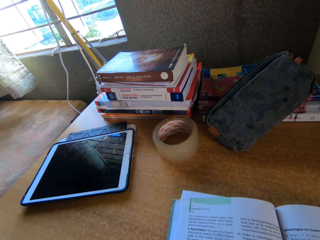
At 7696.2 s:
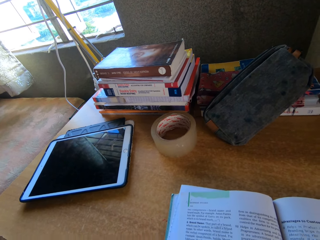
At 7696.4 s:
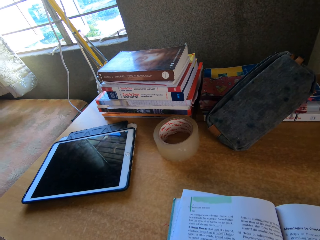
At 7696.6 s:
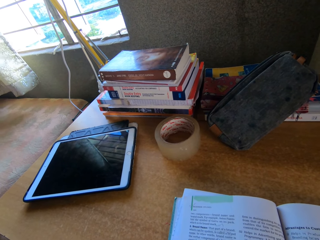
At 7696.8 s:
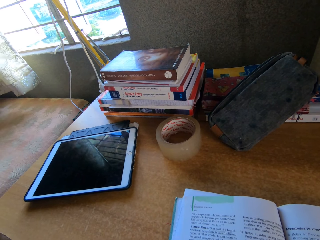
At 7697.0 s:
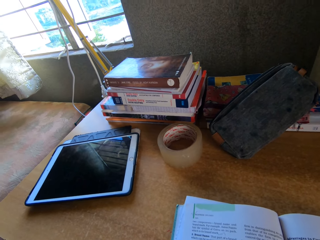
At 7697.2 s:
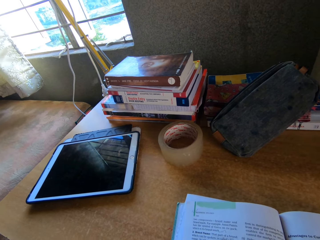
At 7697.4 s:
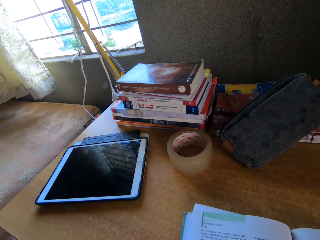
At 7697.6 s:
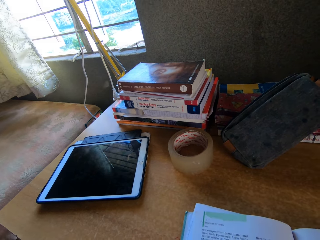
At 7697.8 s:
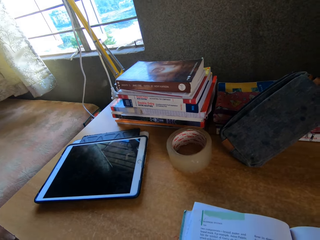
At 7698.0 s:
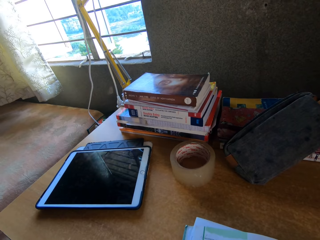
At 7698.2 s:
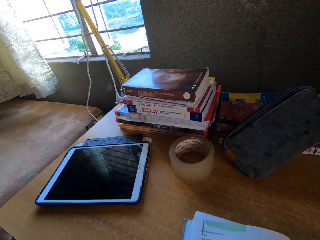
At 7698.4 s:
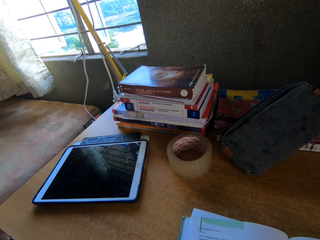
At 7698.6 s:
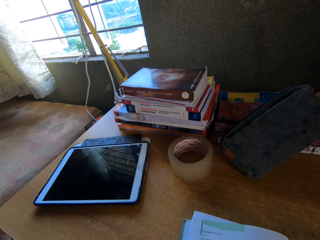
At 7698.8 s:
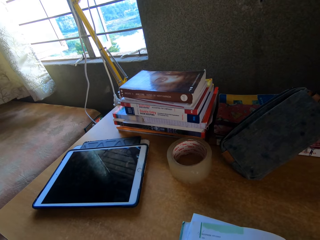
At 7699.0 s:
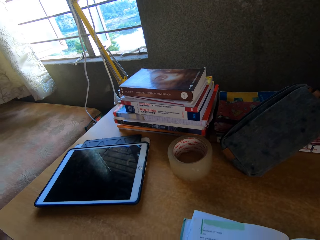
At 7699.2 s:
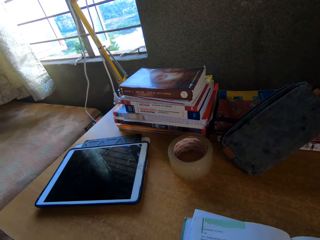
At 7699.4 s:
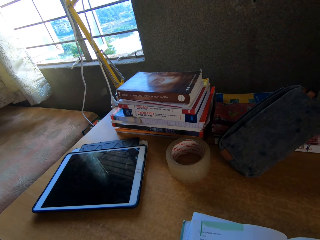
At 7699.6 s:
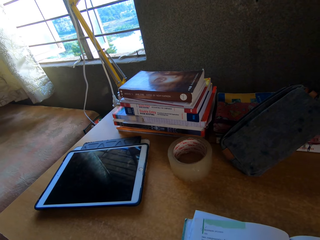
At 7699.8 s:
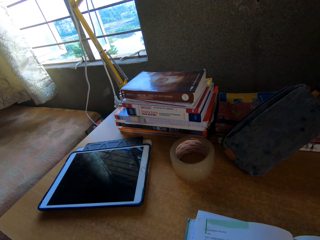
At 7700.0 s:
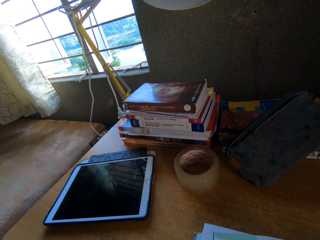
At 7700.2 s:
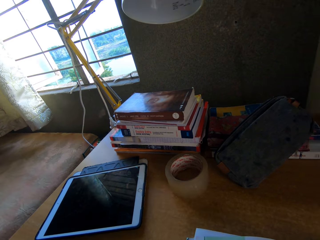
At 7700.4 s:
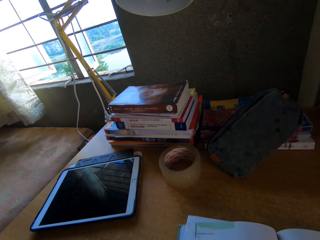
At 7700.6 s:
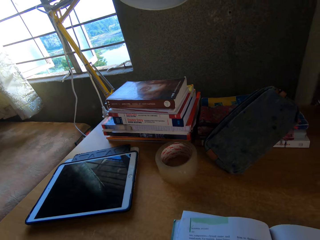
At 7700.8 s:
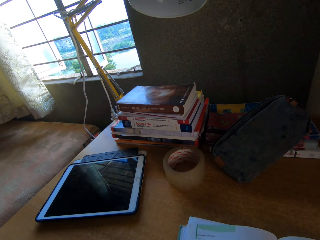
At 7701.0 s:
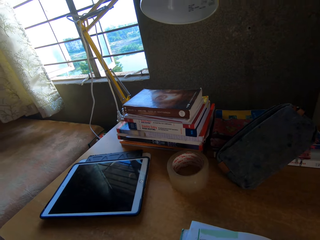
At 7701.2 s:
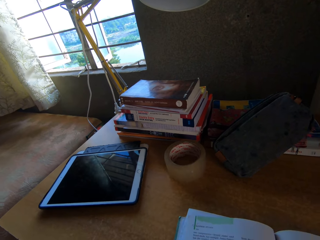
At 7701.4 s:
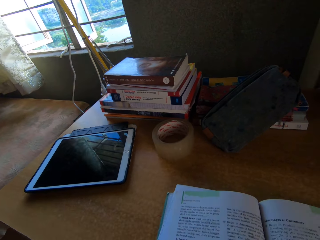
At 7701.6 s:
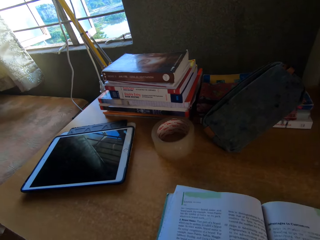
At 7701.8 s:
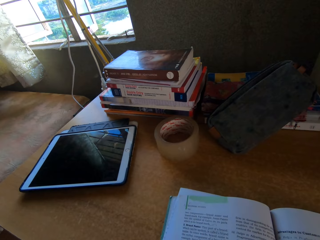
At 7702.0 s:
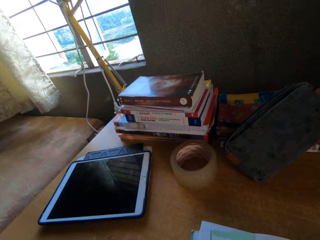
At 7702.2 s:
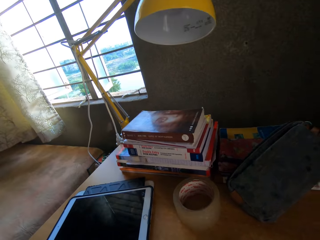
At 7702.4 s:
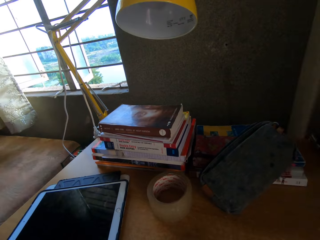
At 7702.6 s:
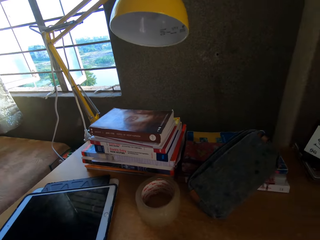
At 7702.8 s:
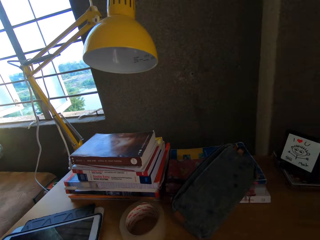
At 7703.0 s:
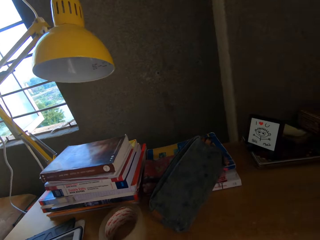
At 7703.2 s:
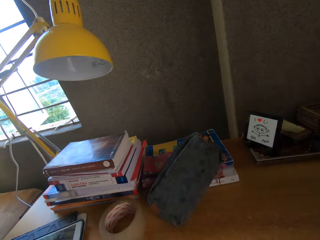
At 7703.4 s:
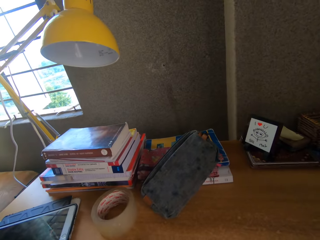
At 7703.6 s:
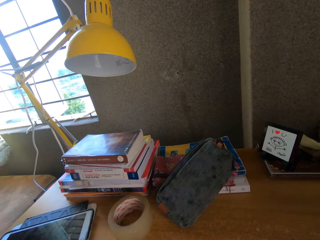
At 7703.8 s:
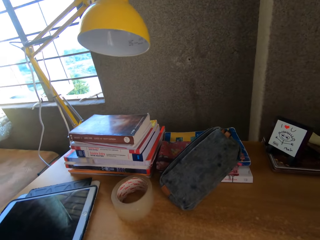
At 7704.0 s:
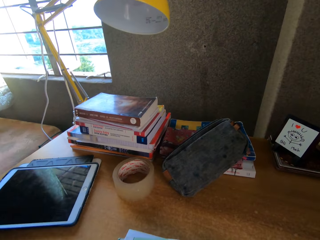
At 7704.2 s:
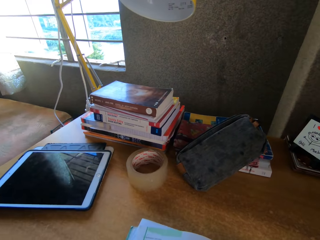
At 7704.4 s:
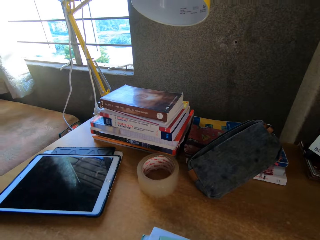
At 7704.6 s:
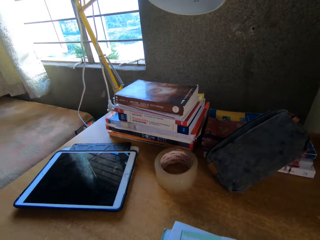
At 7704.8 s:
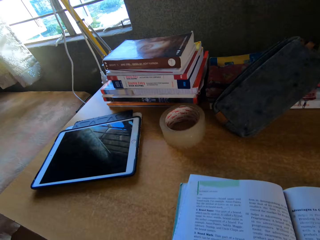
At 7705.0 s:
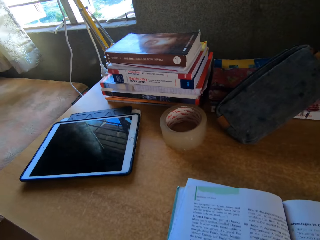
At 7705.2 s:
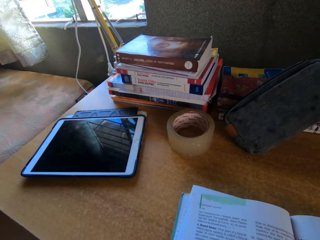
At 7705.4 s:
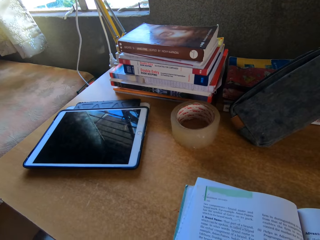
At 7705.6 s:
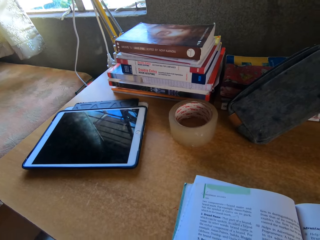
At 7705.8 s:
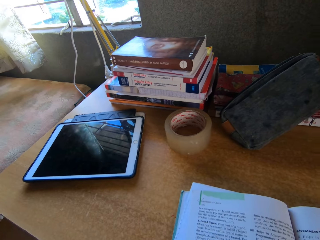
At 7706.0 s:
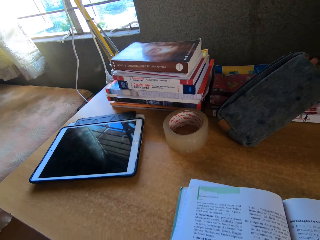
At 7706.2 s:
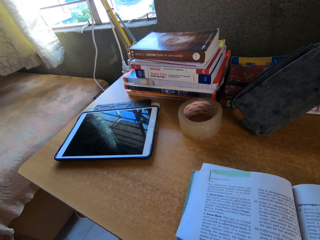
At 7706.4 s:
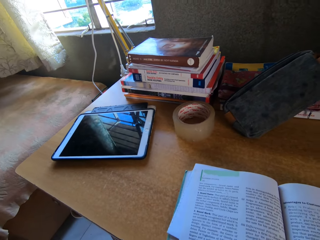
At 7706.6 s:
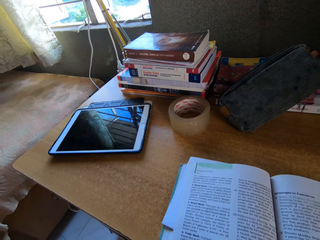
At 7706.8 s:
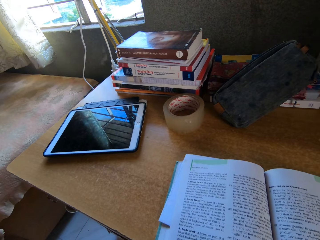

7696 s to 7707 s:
The camera wearer reads from the book.

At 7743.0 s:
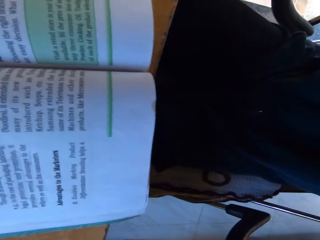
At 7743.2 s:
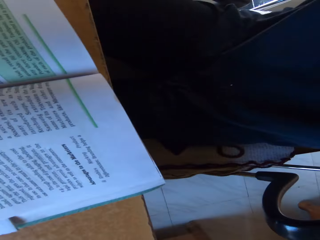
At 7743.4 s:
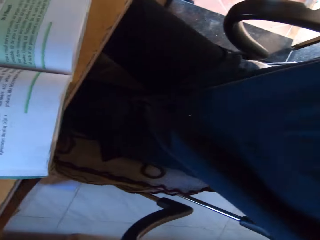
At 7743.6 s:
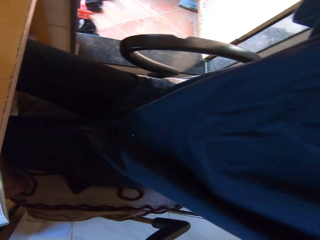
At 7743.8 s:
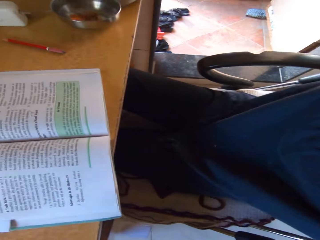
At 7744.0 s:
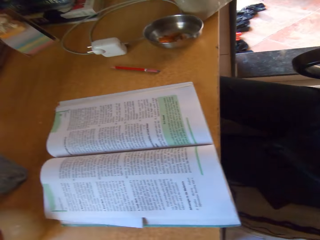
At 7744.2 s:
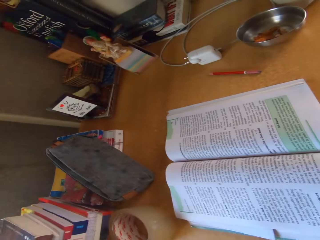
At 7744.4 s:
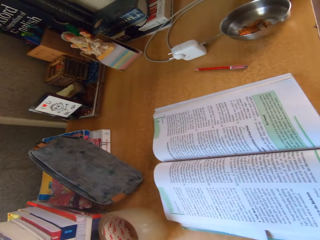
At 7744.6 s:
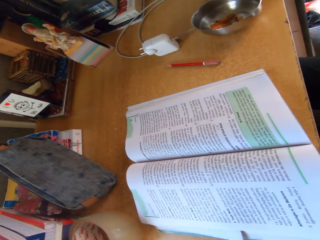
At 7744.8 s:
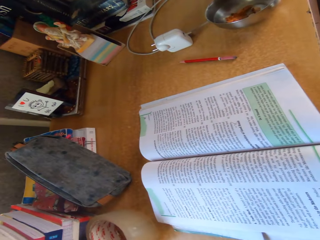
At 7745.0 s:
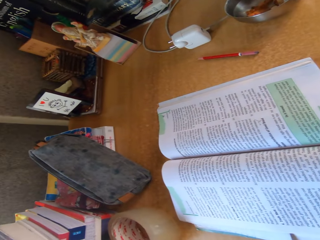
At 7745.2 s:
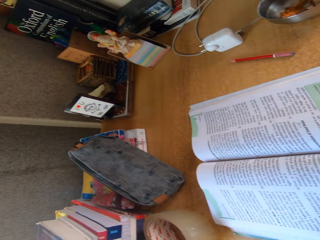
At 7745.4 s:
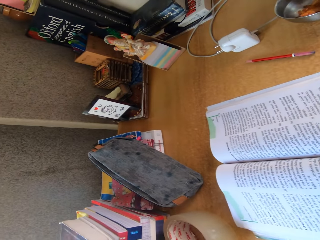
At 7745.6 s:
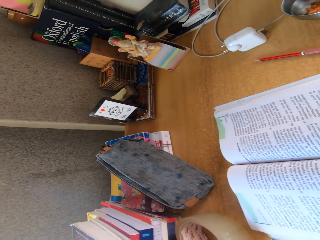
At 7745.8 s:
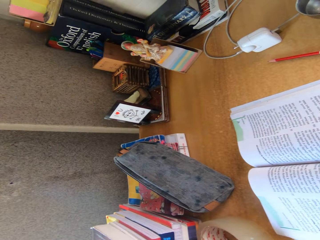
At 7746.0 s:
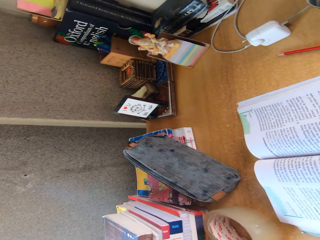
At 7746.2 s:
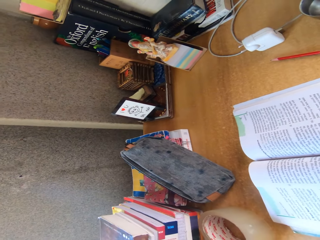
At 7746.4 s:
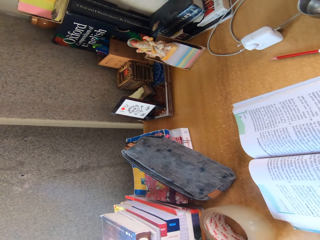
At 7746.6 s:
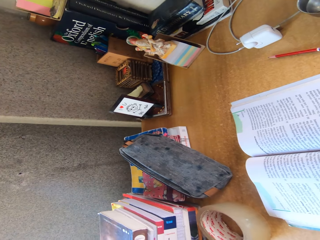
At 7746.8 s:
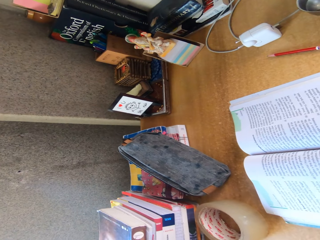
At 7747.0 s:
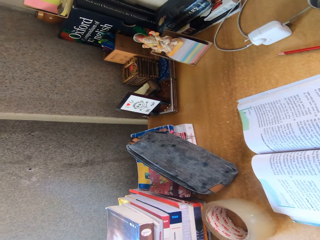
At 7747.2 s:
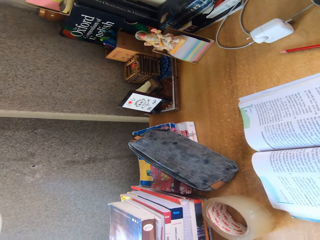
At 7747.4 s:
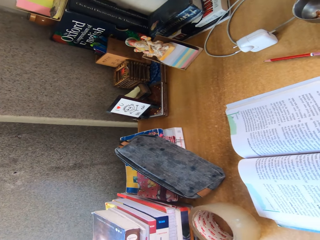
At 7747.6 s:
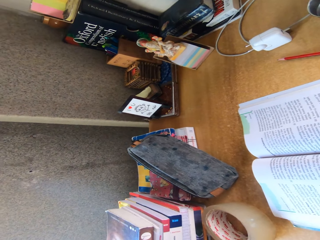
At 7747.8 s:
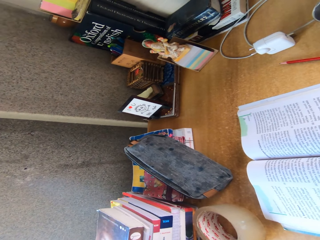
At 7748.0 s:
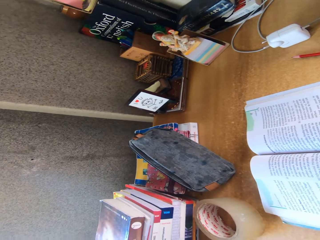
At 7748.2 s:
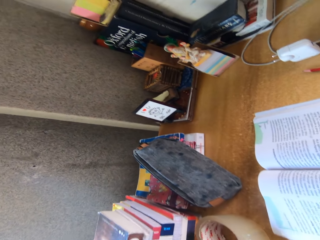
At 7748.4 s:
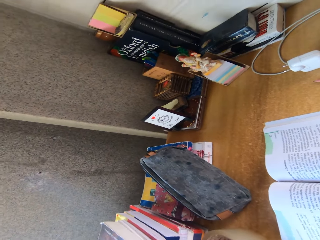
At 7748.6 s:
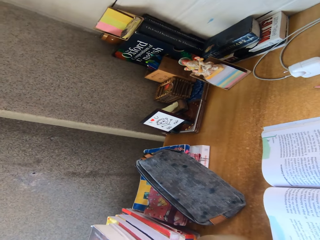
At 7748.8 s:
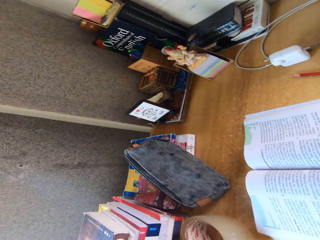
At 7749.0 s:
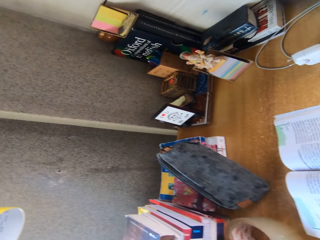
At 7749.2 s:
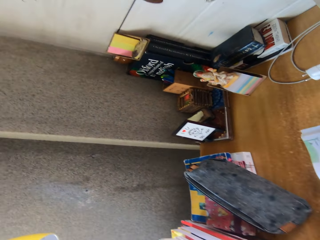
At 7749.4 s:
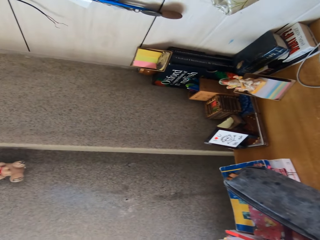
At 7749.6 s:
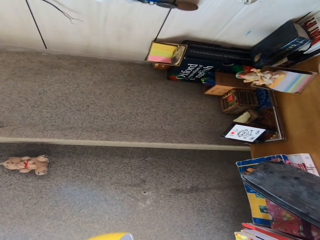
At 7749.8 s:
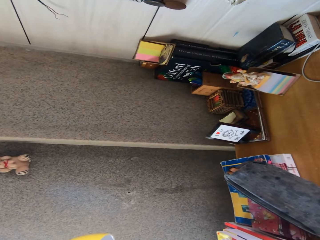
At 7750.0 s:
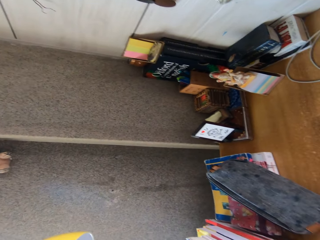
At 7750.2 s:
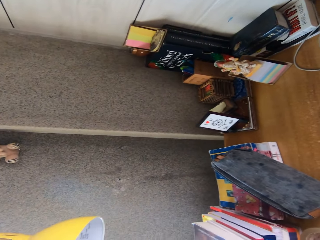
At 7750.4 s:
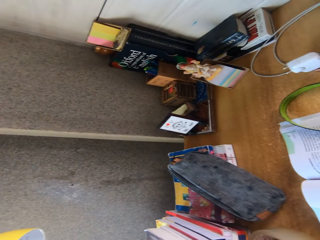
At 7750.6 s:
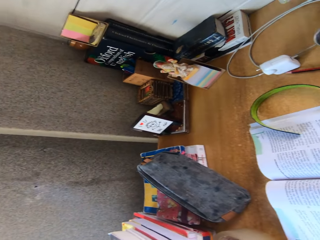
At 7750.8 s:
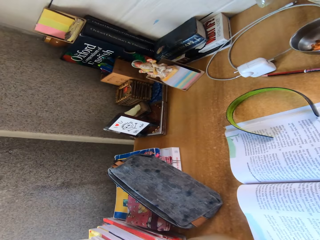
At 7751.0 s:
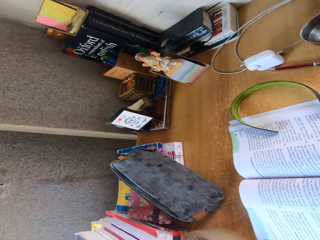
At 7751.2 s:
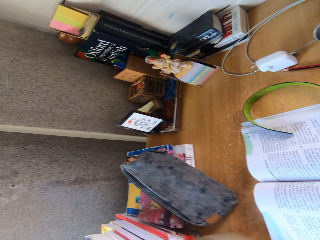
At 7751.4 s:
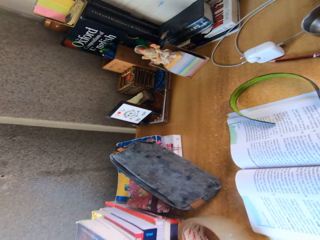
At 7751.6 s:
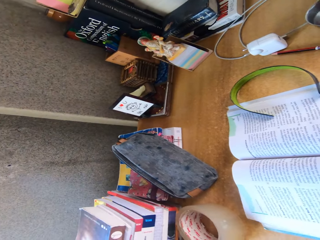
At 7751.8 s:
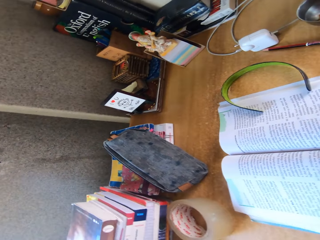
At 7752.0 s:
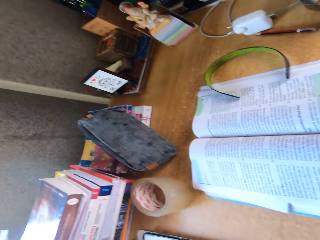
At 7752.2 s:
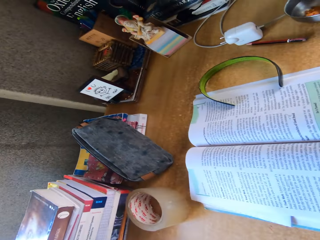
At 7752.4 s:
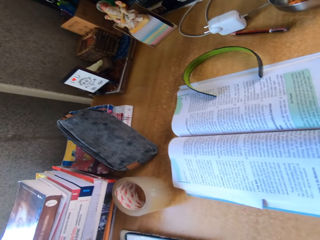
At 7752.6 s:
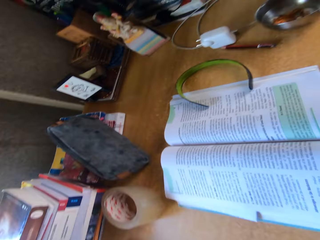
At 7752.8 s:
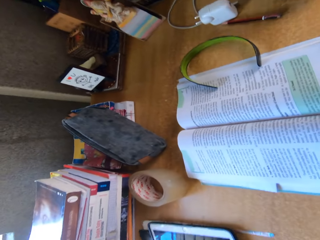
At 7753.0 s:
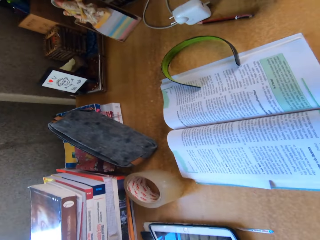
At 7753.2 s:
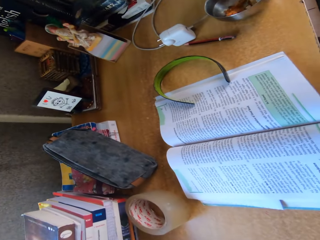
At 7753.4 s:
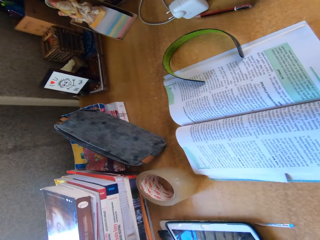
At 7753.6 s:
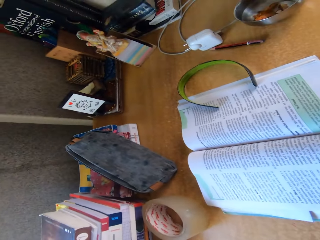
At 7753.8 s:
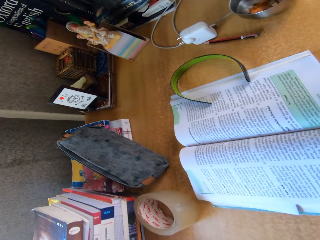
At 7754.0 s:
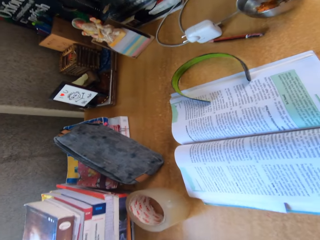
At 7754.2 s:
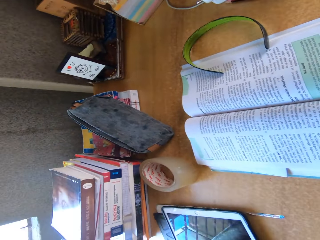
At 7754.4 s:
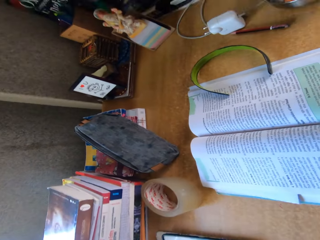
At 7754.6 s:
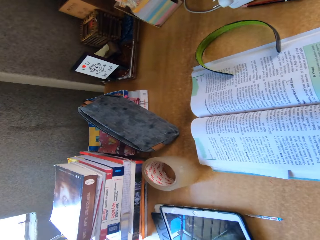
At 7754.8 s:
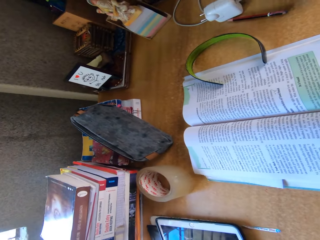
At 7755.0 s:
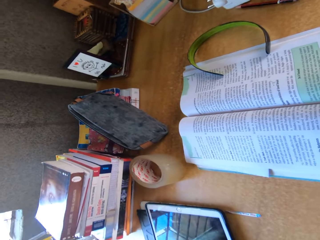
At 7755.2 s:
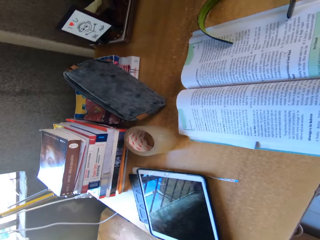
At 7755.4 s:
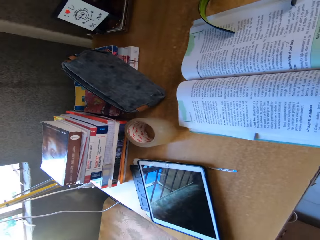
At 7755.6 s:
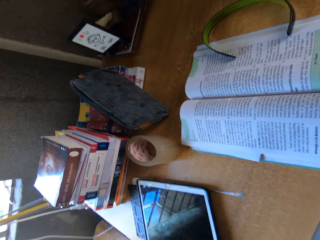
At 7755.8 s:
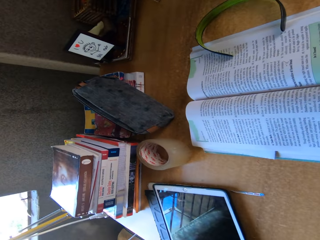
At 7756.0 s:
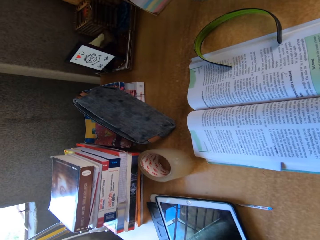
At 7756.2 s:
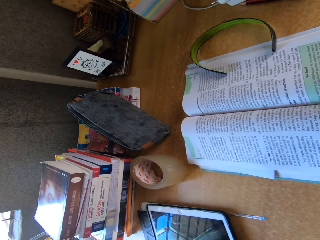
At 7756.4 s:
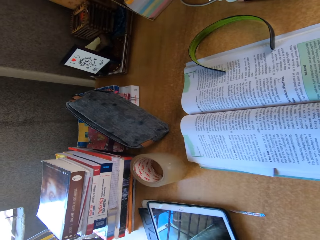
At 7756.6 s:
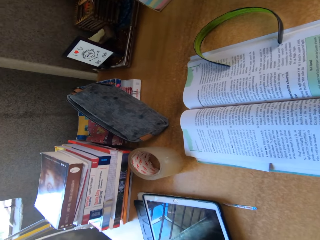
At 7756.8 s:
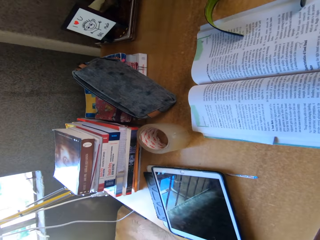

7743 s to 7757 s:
The camera wearer touches a camera. They look around.
